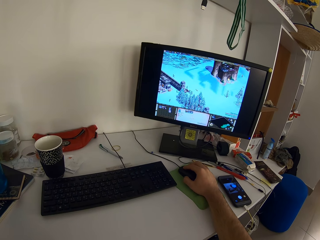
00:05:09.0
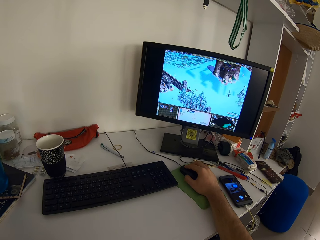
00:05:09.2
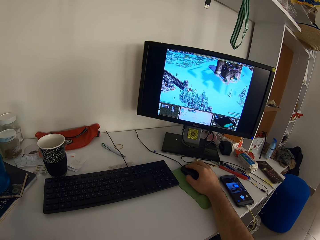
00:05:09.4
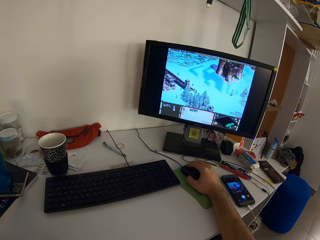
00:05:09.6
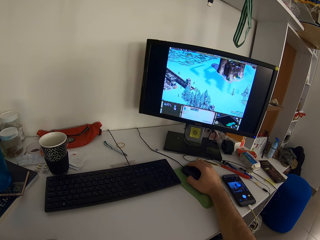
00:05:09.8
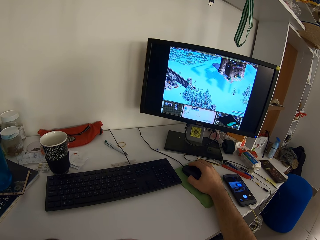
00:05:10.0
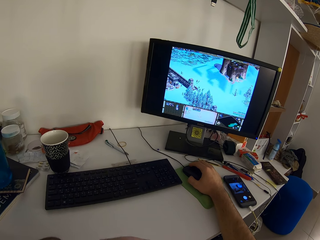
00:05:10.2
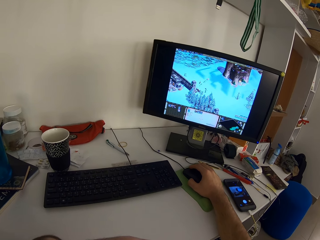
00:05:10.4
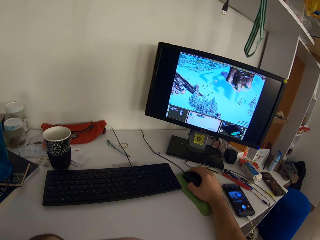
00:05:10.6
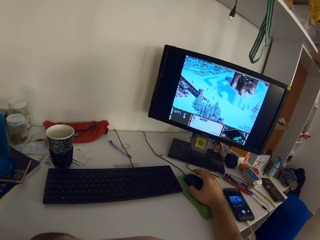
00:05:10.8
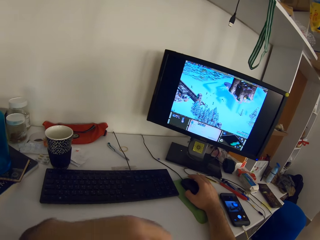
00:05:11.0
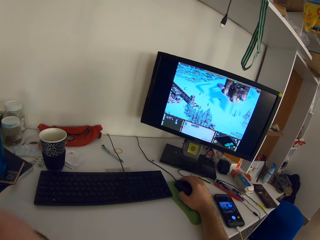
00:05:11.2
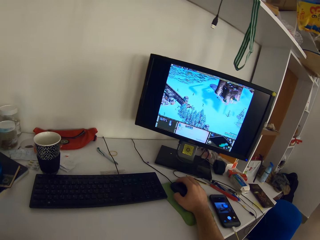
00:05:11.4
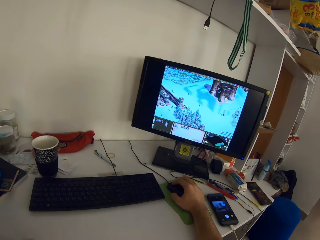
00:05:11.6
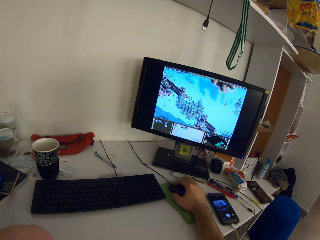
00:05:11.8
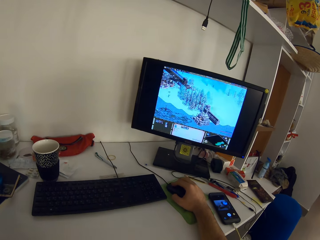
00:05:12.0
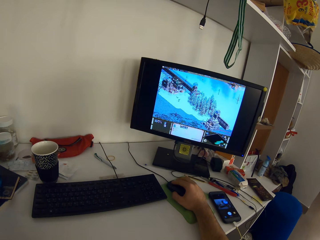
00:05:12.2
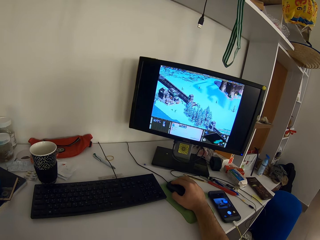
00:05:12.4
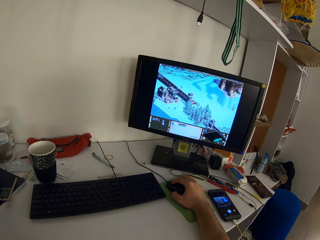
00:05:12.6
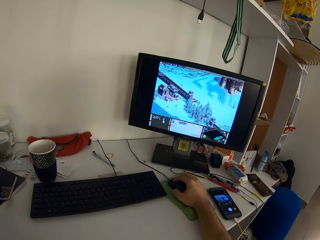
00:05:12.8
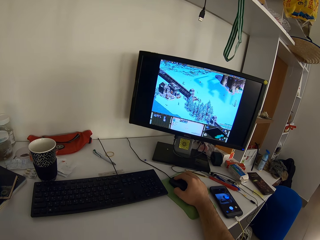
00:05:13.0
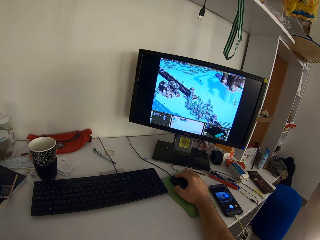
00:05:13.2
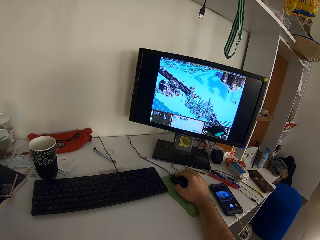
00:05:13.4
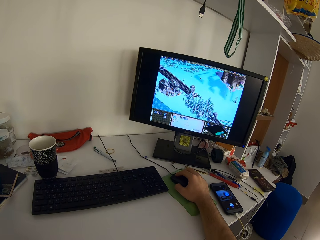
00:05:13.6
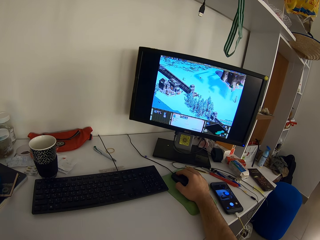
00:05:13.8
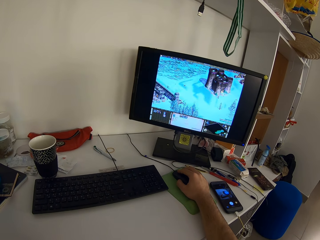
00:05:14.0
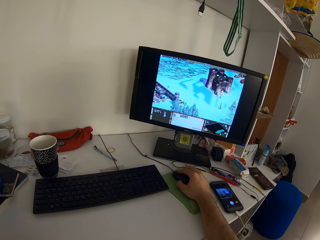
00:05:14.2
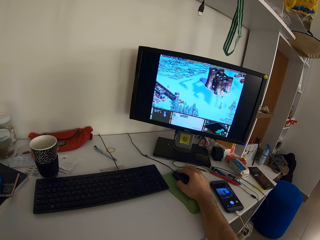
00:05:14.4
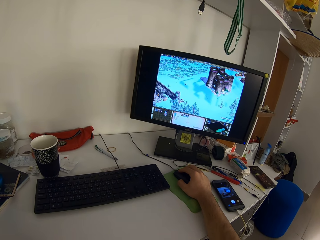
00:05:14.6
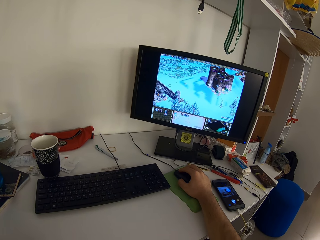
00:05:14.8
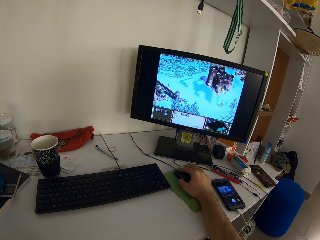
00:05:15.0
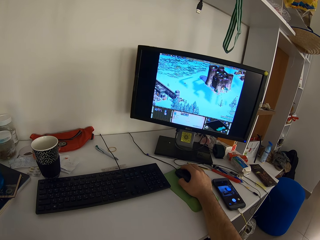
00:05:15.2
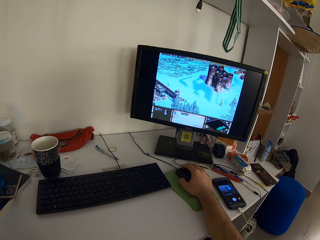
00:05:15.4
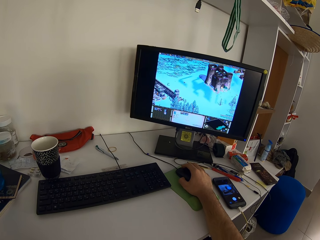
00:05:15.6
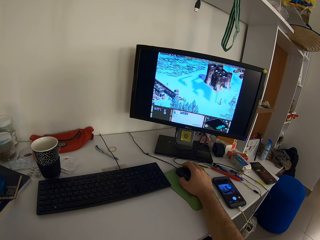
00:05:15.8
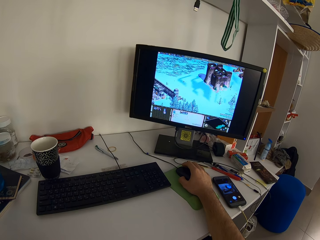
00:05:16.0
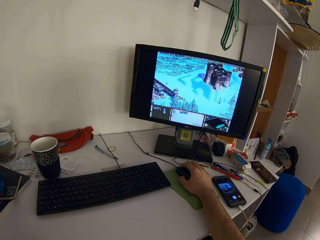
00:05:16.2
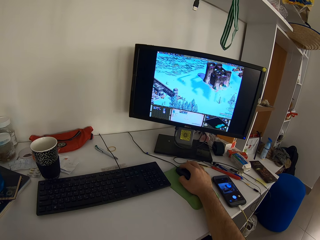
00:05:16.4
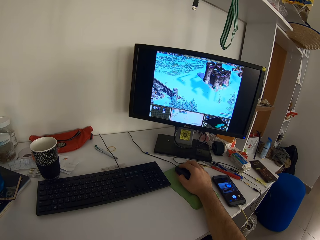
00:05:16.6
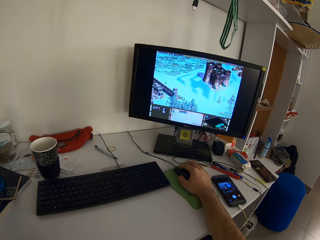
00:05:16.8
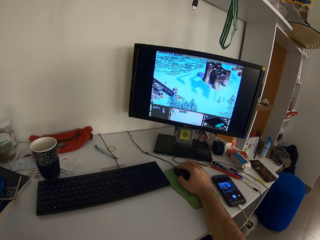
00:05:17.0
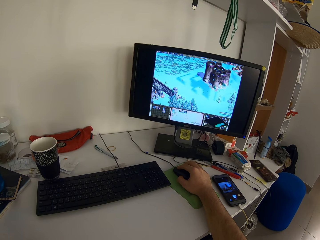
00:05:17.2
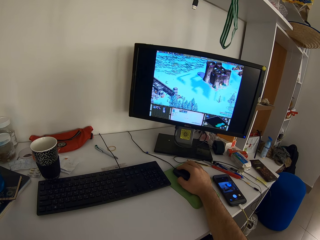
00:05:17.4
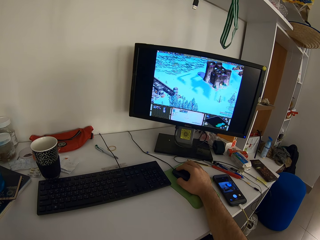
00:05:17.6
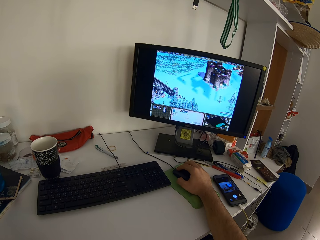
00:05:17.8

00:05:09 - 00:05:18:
The camera wearer moves his left hand. He clicks the mouse.

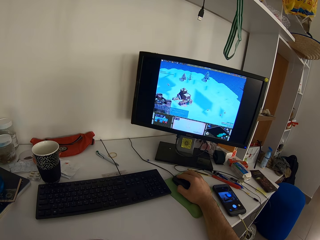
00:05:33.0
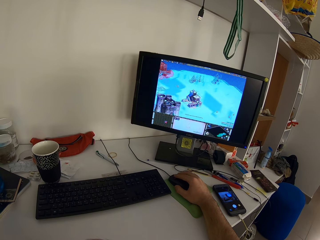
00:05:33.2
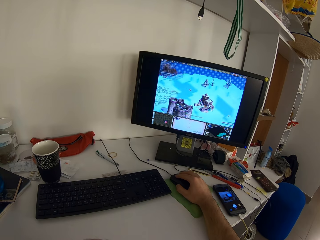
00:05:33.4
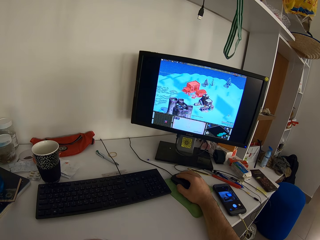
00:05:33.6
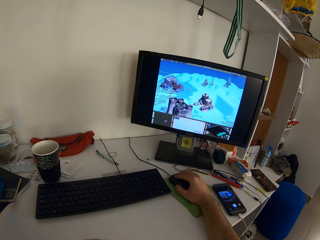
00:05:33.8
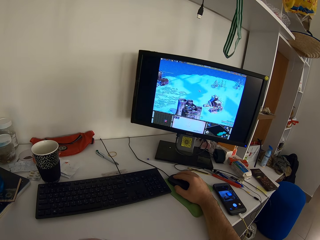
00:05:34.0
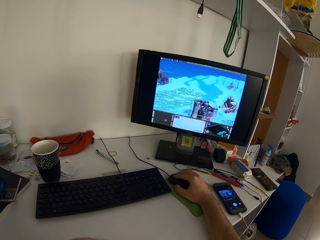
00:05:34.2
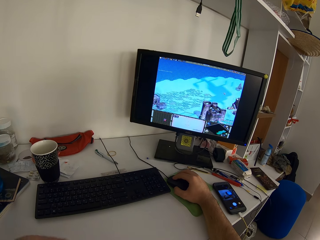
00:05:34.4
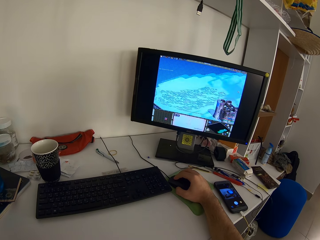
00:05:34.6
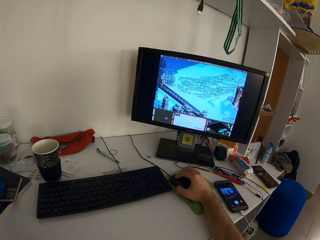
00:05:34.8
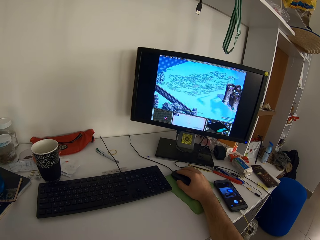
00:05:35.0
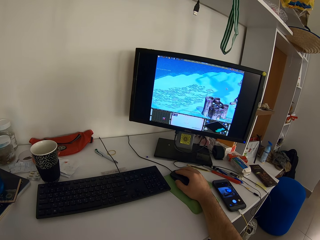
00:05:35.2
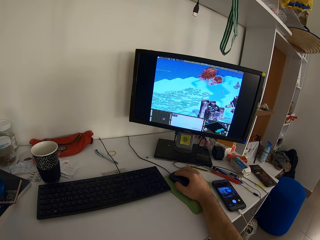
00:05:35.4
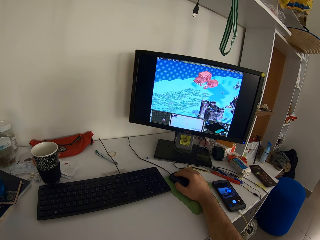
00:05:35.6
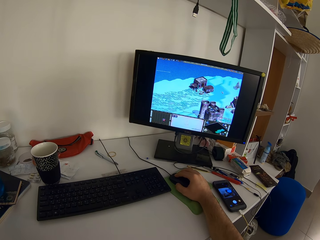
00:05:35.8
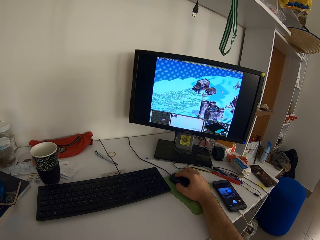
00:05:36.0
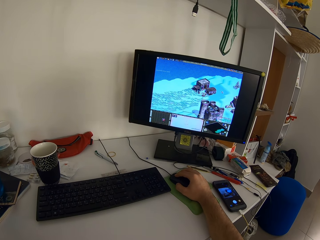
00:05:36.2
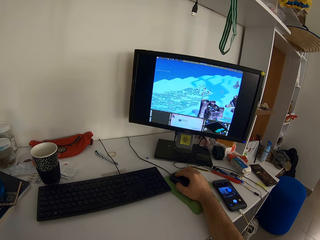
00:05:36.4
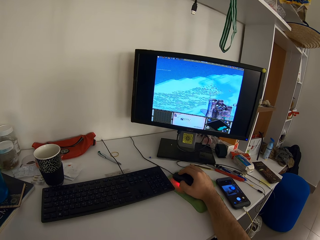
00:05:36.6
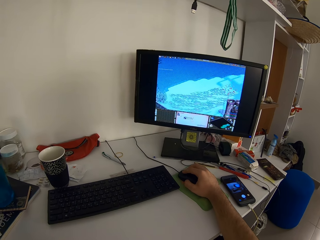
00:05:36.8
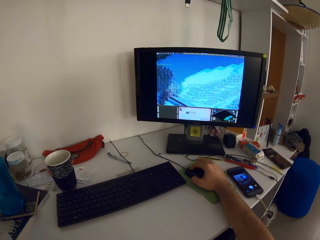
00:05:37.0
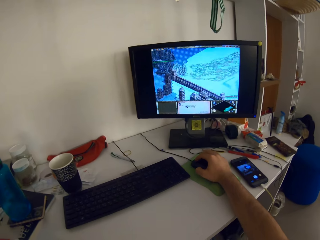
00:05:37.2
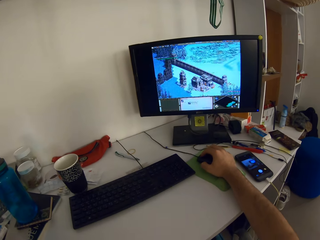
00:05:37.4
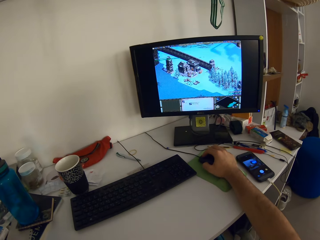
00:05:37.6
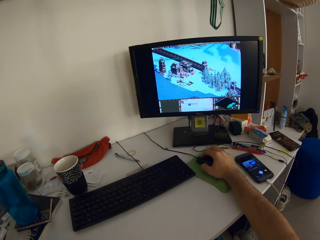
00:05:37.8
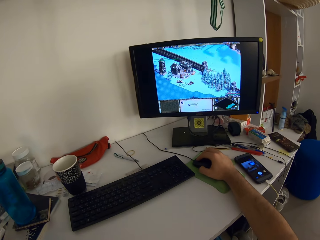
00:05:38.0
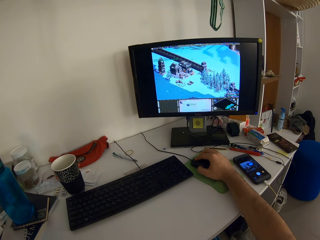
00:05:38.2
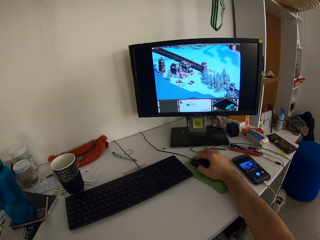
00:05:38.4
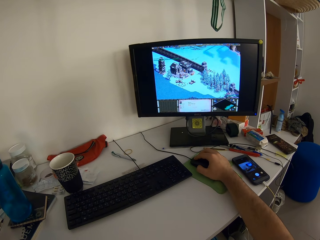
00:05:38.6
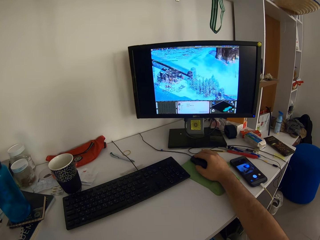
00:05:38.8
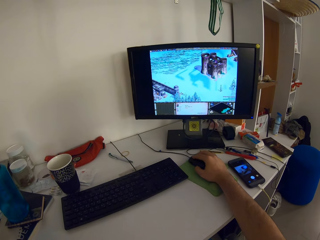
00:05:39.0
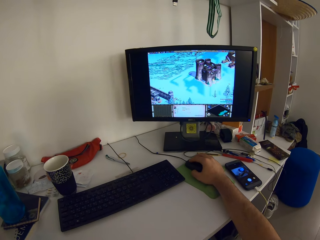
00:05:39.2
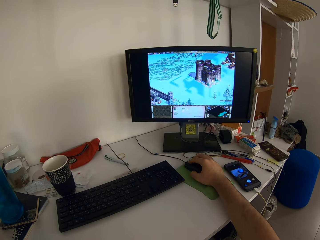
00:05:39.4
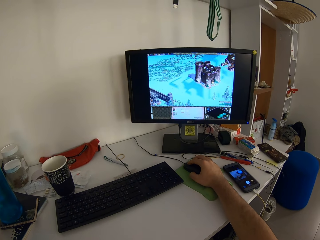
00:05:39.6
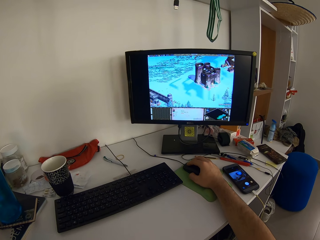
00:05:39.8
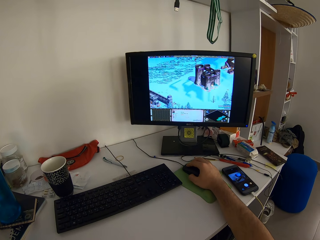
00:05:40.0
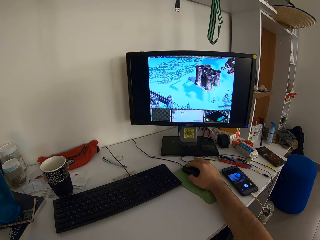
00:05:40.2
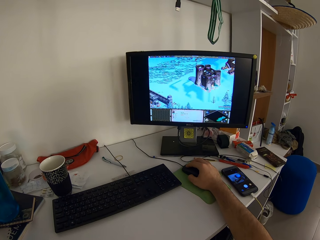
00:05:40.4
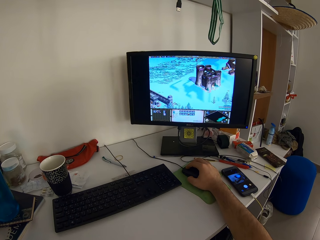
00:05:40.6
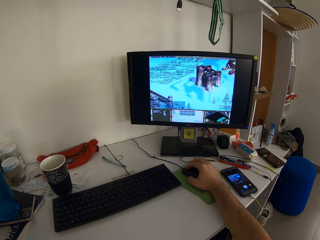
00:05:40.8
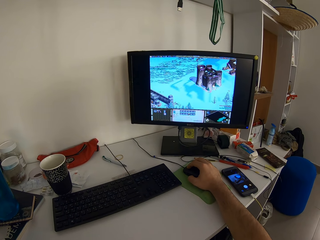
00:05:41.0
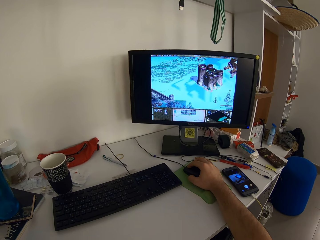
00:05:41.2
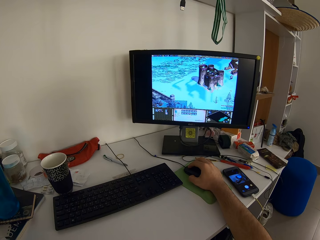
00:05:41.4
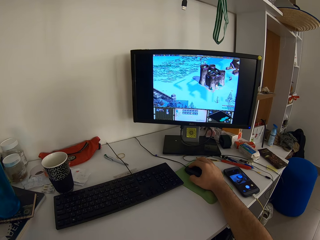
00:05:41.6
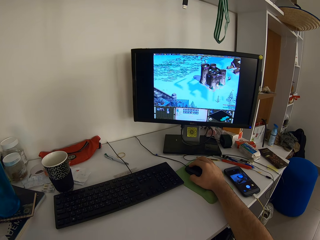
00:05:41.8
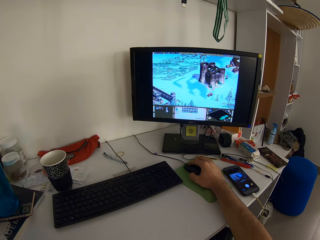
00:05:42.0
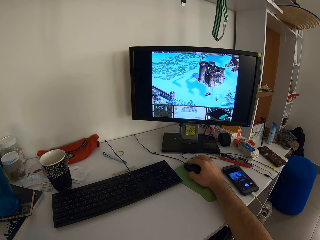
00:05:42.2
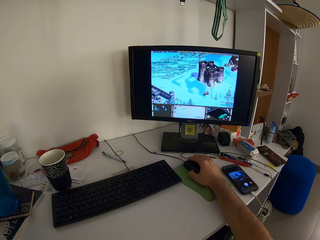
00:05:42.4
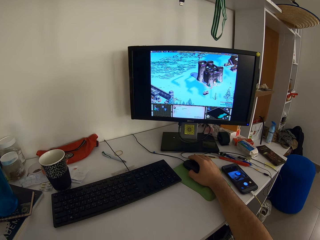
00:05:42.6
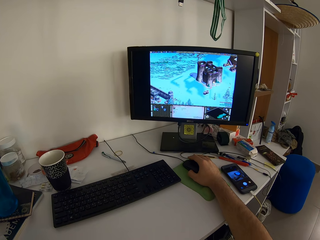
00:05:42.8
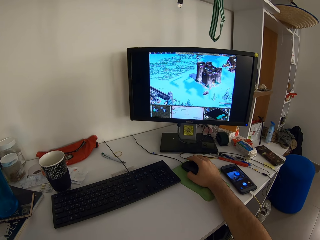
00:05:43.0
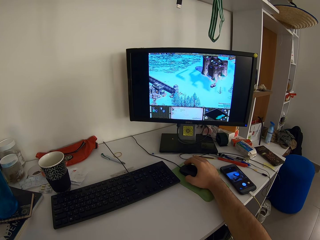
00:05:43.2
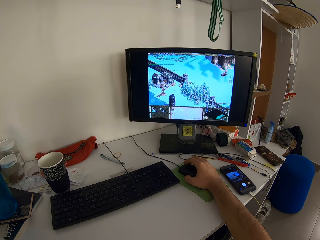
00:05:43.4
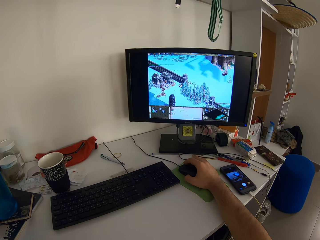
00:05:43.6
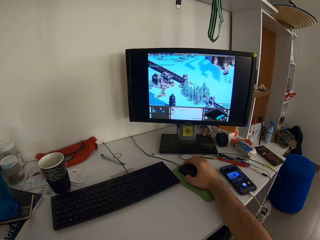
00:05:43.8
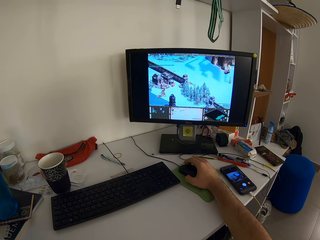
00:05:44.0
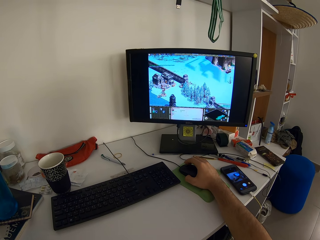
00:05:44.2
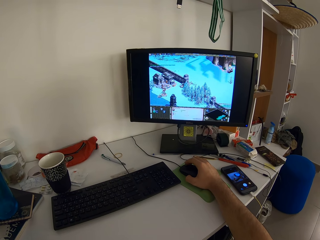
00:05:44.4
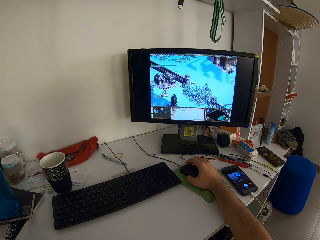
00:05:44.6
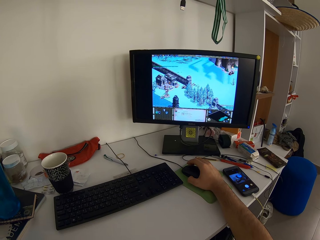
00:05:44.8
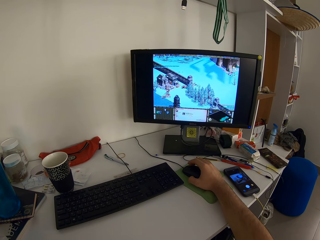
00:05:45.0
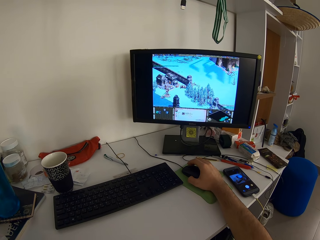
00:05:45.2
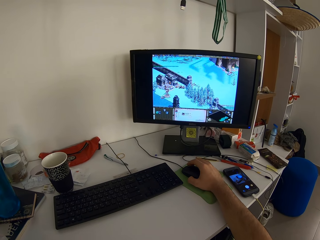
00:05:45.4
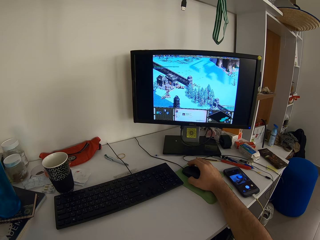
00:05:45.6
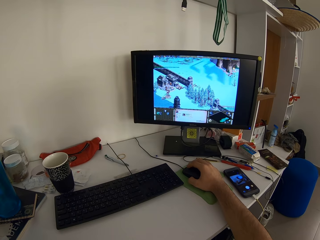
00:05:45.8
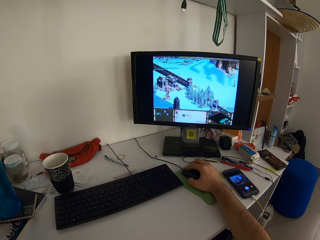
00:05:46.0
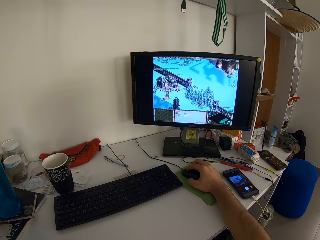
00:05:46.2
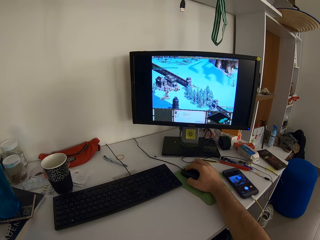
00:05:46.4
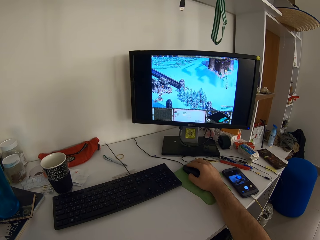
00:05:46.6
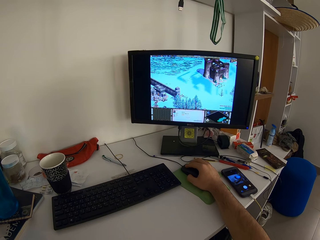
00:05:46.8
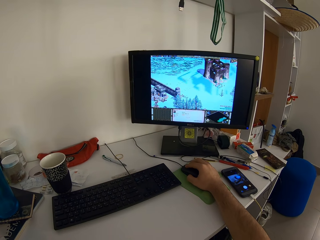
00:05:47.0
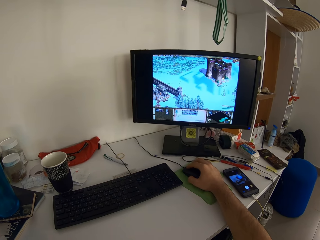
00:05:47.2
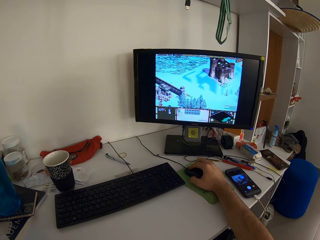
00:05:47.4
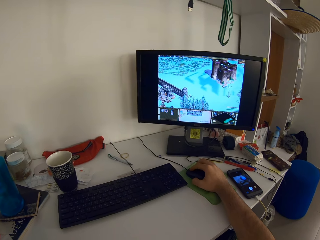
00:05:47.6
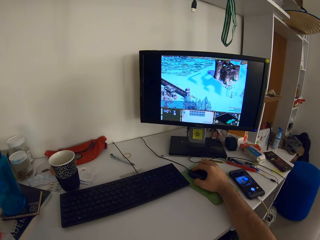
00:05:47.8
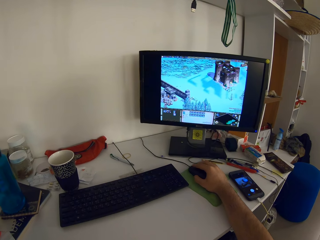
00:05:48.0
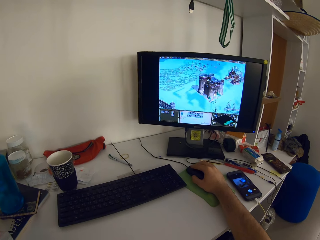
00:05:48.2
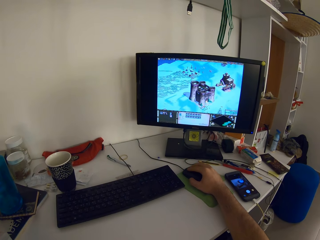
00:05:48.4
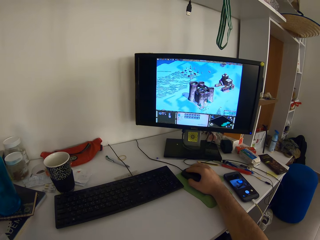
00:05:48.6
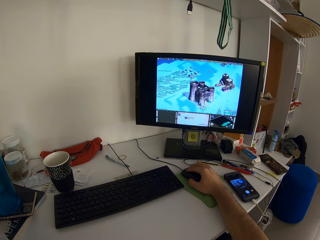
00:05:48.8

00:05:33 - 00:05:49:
The camera wearer plays the video game using the mouse. They click the mouse.
